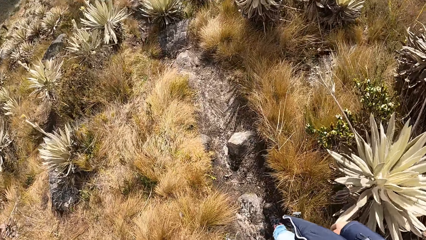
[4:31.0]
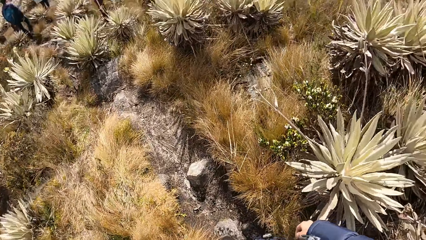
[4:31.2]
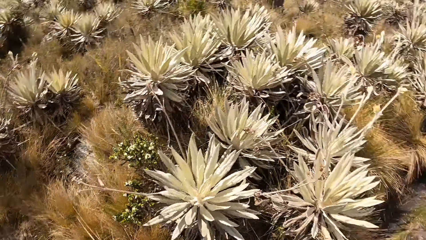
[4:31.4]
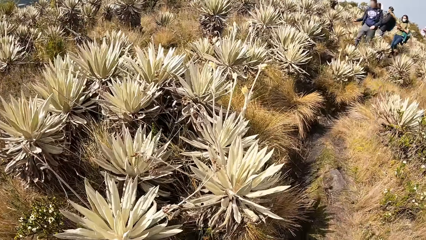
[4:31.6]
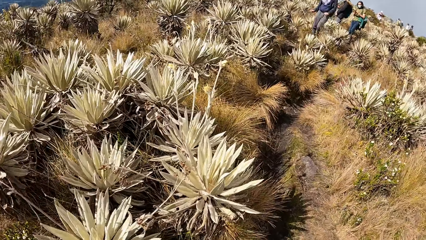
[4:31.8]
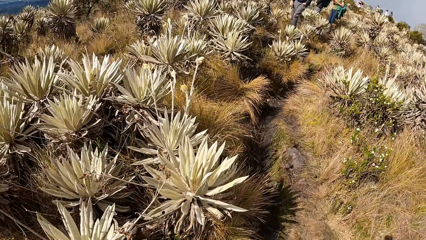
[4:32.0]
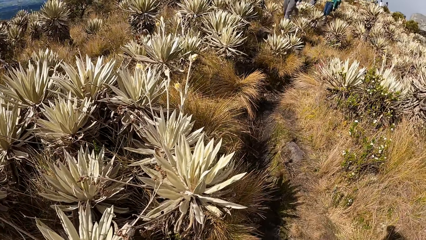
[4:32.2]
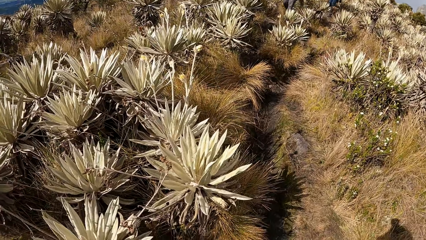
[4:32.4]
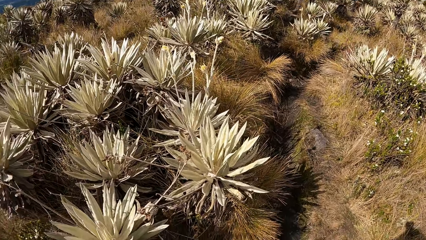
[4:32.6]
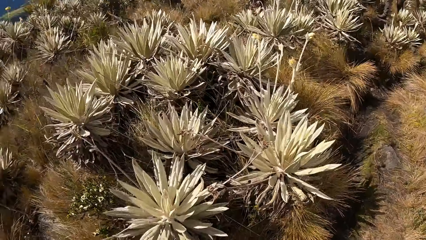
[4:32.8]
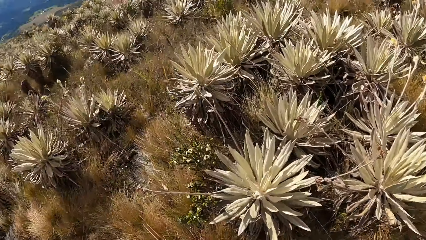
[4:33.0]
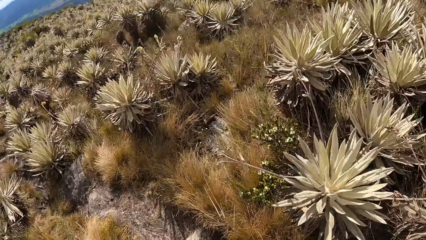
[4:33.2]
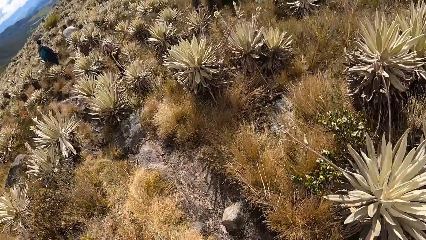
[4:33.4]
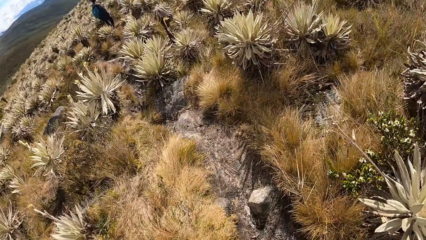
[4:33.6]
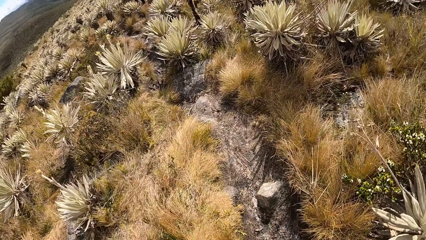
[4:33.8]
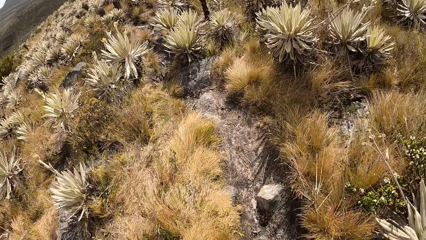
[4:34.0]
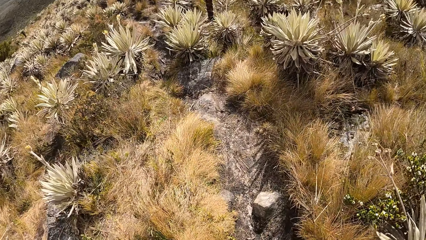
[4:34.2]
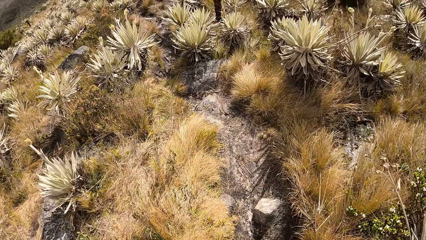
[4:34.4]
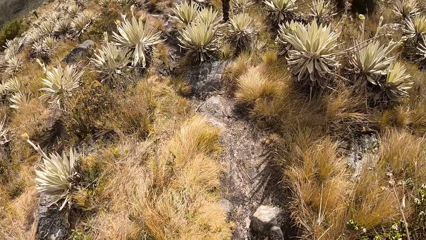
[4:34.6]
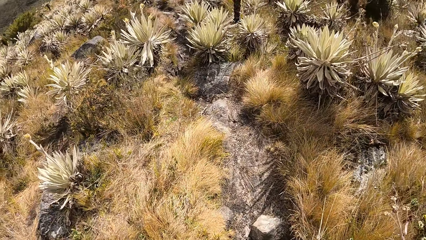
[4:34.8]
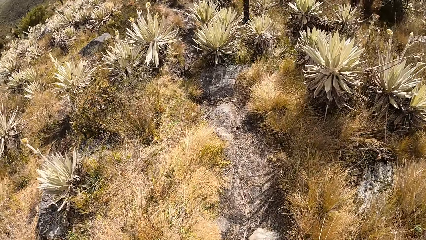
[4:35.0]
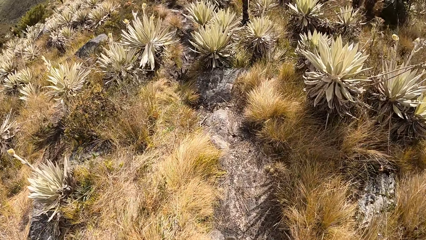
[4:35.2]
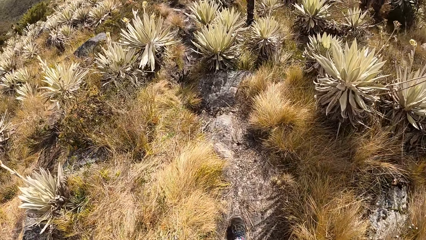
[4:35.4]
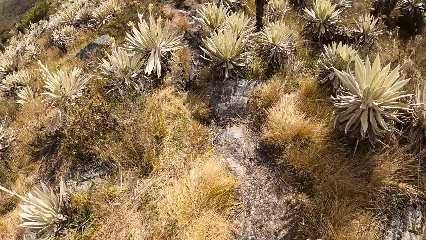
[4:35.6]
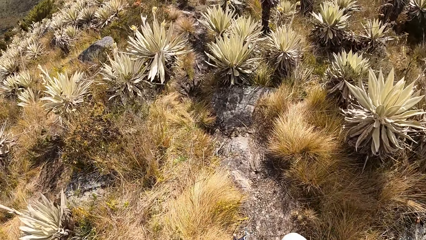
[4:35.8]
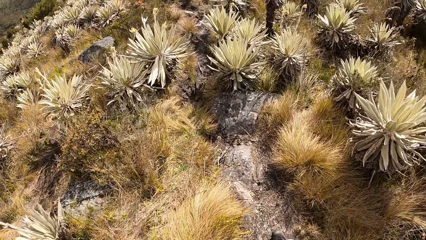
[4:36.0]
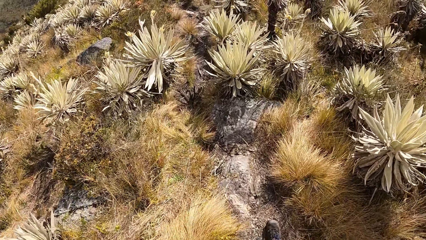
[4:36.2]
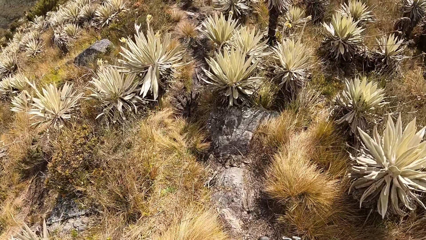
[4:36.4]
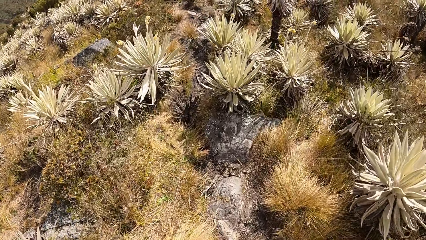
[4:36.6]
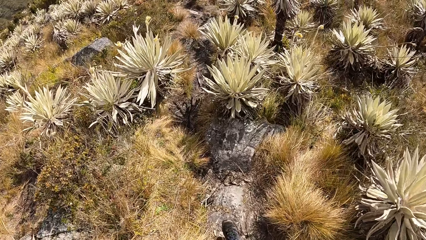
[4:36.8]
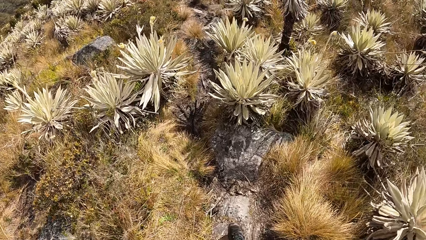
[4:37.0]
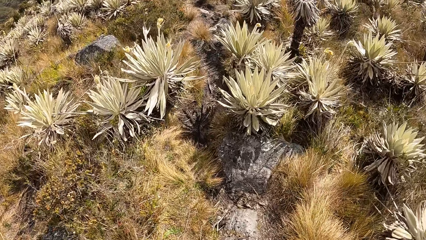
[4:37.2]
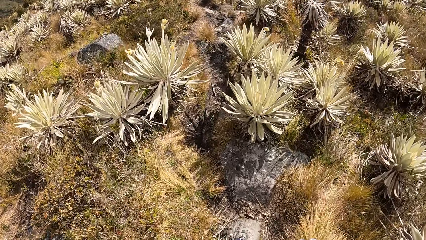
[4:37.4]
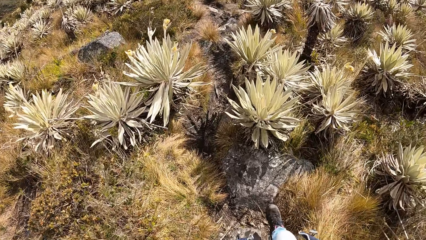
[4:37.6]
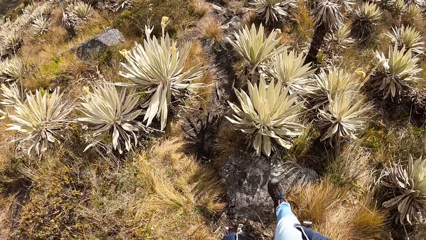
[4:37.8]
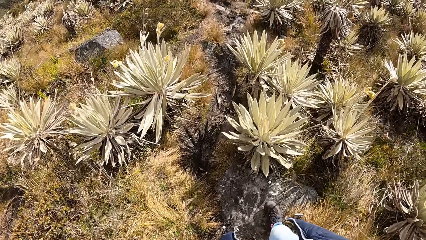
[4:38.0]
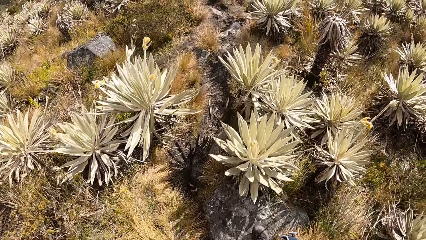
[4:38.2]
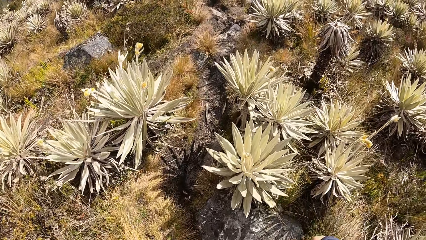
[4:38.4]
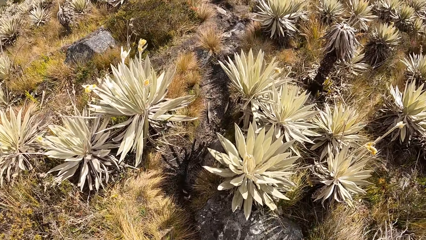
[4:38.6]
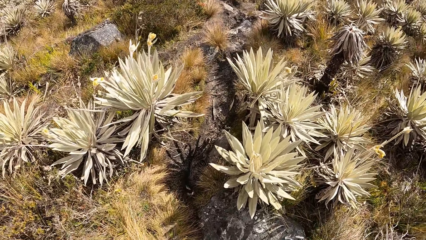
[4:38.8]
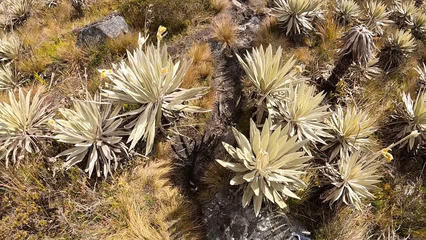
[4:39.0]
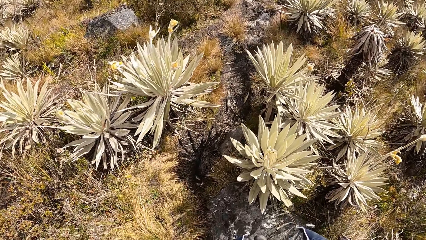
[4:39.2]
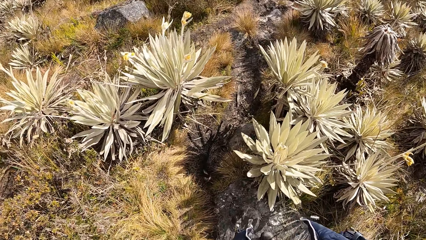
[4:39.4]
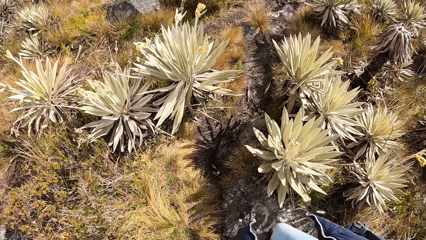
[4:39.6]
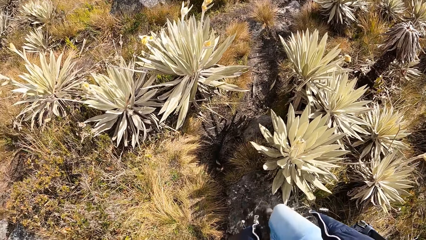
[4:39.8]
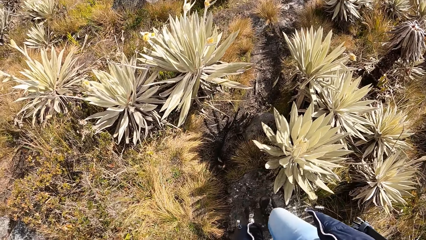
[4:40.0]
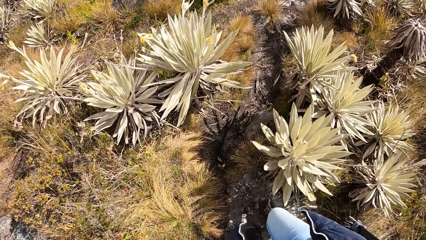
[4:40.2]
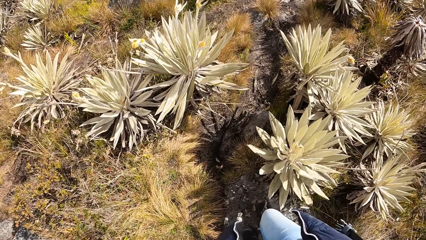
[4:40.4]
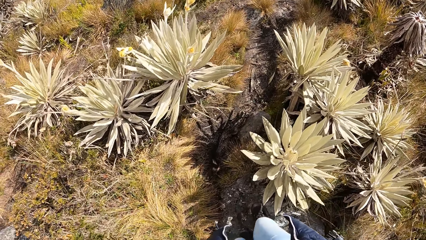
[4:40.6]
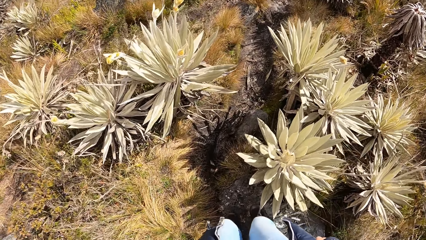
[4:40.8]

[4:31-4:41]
The camera wearer looks around. A man walks around. A lady walks around. The camera wearer walks around on a scrubland.

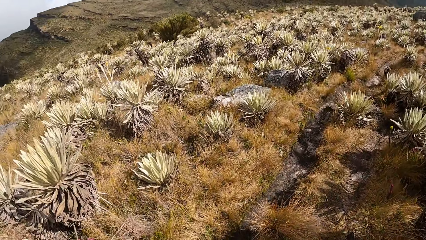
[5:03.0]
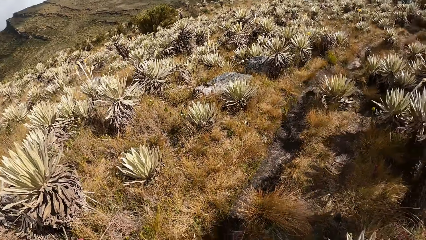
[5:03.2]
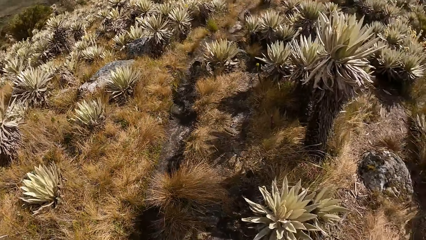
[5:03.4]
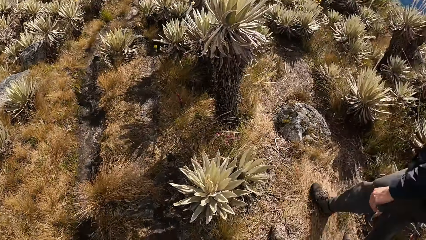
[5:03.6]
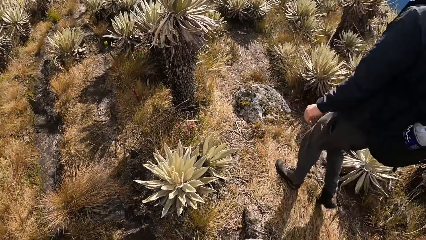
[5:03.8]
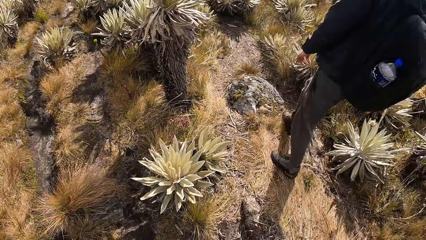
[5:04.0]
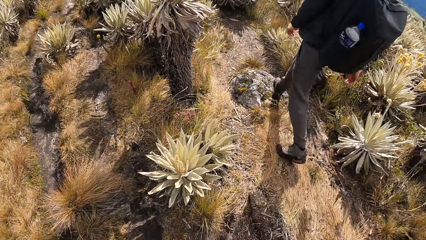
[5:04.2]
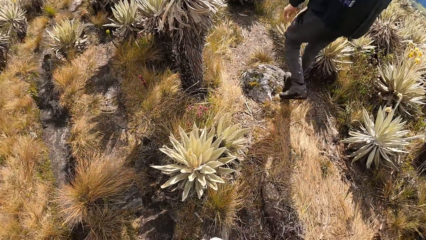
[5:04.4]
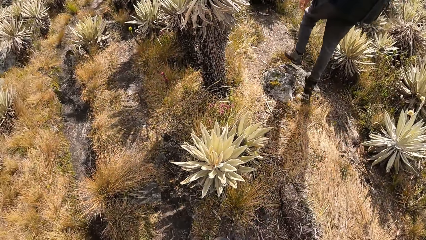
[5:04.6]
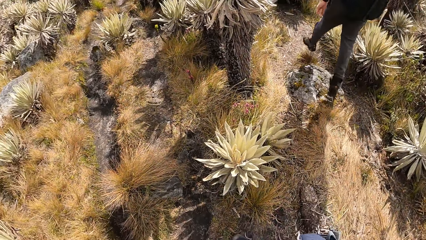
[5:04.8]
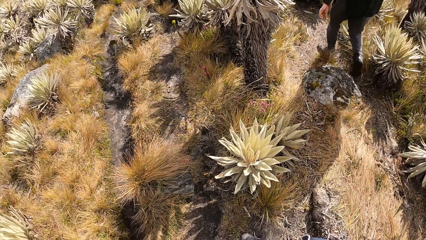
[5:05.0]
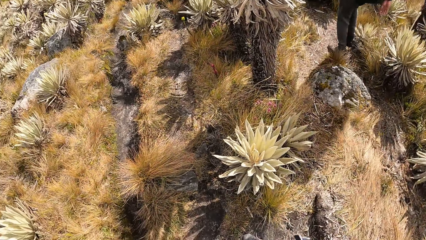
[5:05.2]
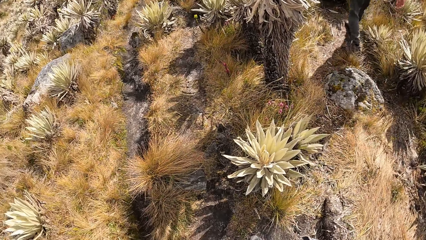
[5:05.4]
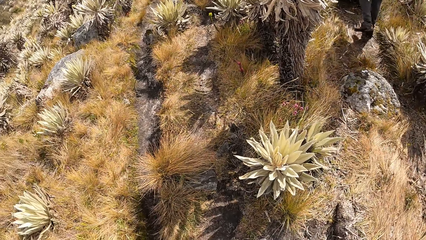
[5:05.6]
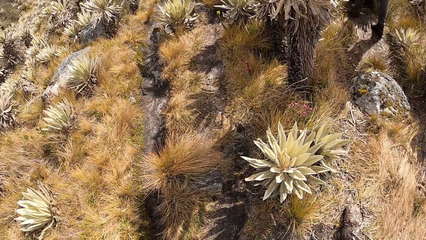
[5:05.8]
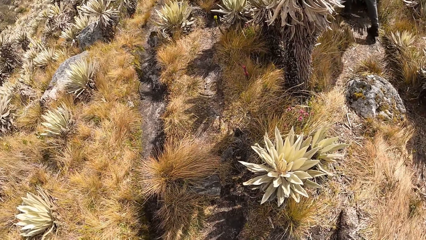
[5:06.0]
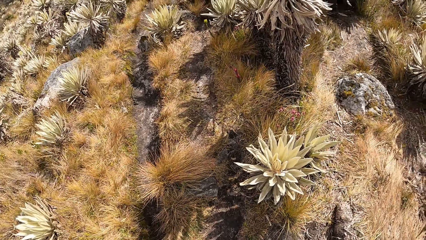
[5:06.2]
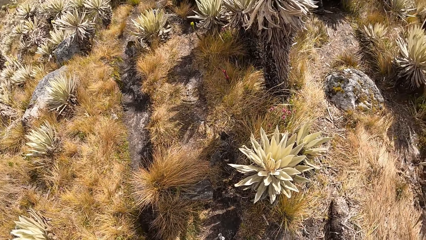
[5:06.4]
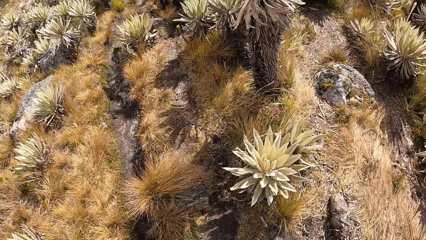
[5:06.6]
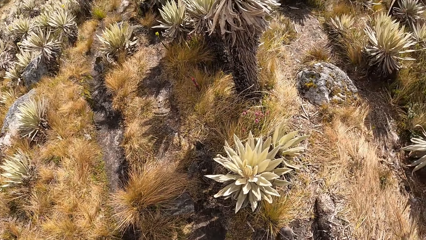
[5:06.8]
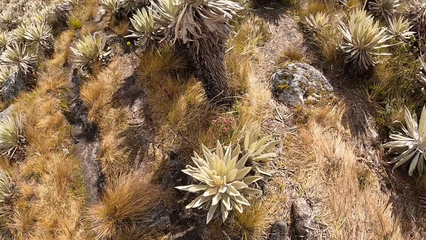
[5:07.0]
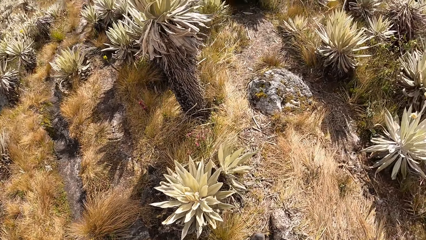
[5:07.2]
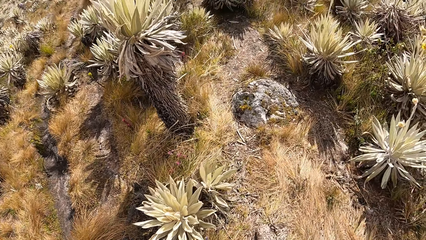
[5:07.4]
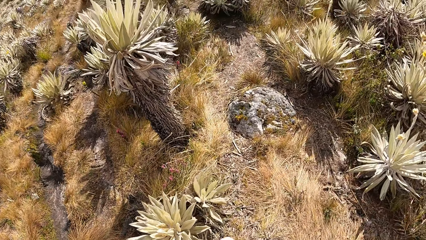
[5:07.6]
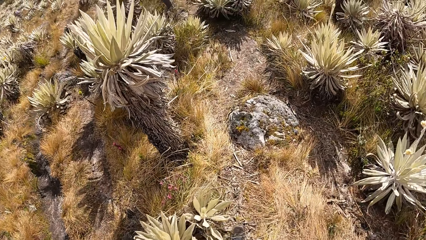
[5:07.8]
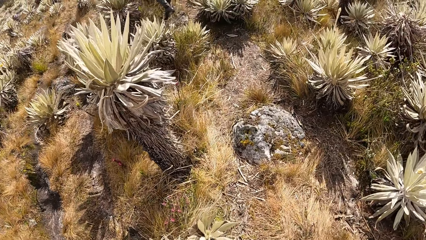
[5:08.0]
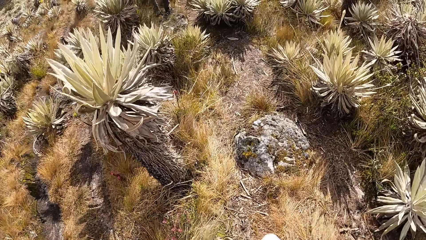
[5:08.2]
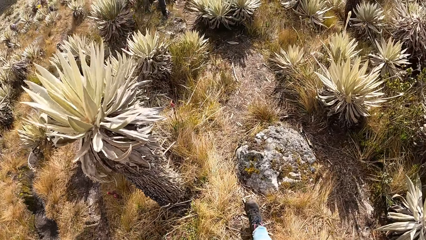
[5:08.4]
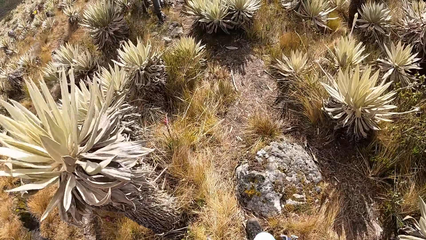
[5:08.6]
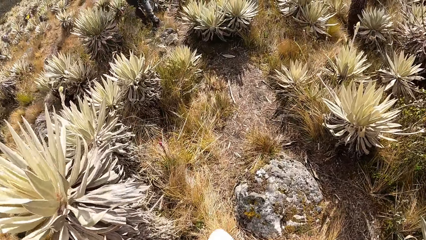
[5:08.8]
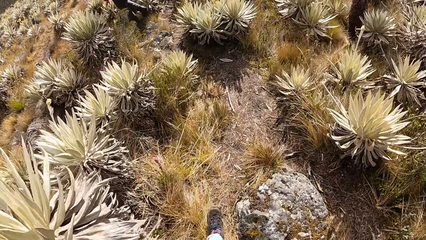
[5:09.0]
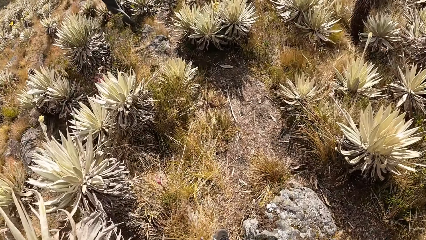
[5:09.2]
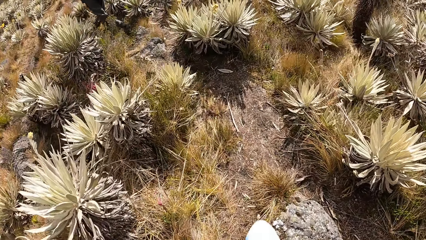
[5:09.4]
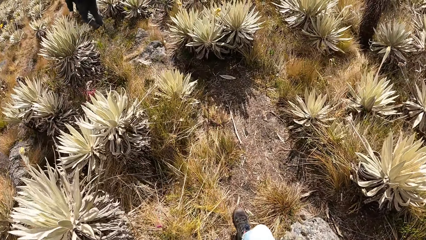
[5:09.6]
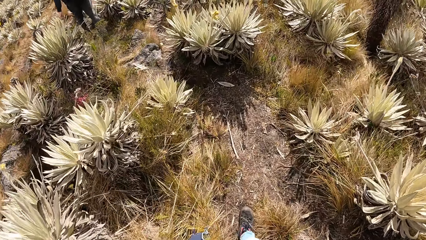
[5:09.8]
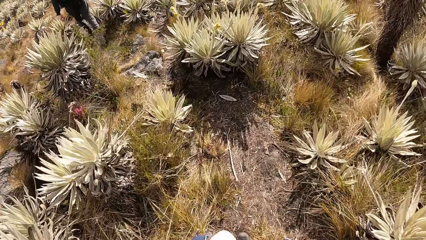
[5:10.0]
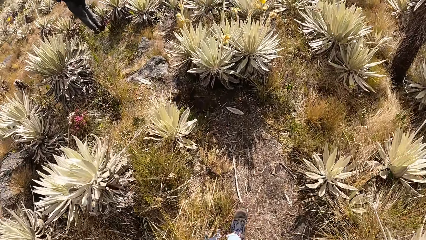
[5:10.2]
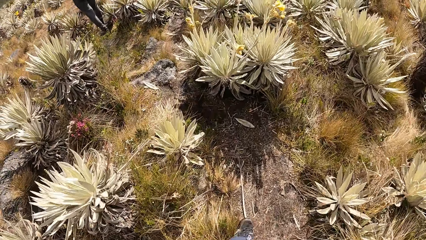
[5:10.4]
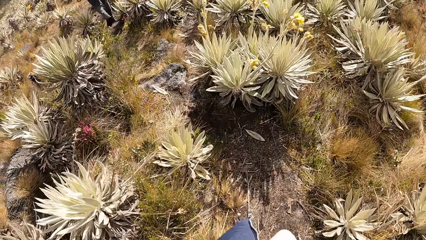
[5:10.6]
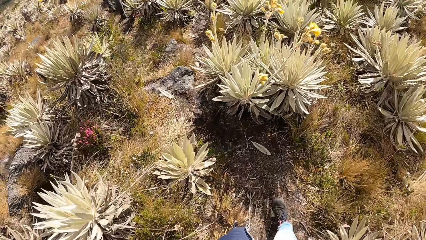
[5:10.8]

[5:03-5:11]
A man walks.
